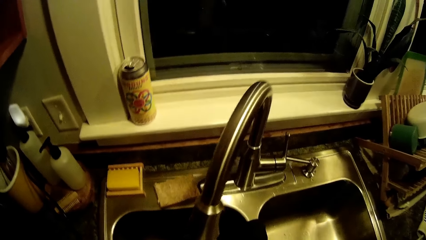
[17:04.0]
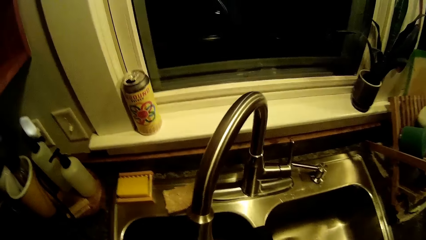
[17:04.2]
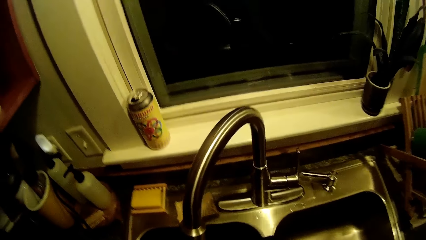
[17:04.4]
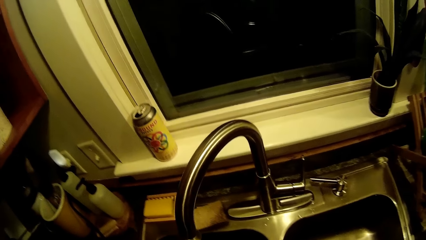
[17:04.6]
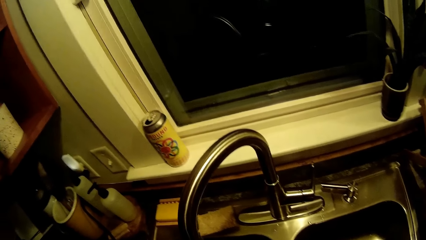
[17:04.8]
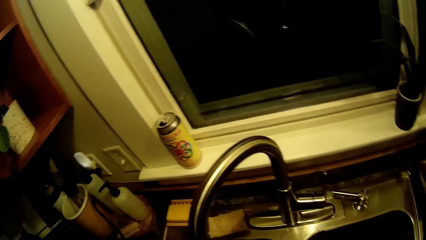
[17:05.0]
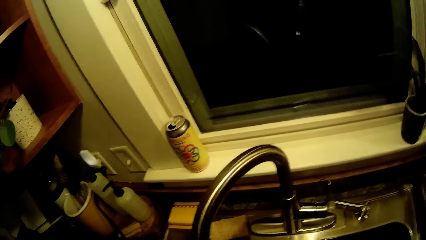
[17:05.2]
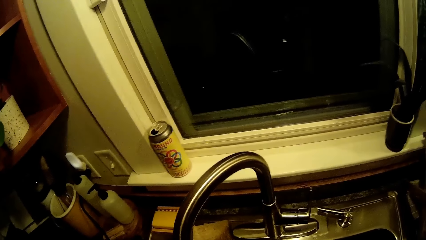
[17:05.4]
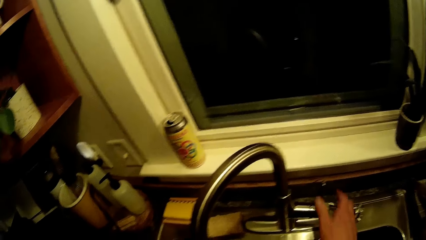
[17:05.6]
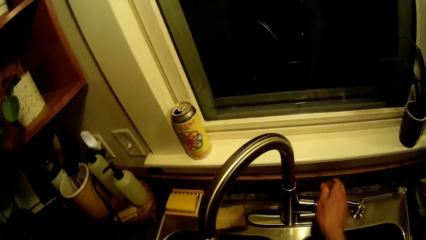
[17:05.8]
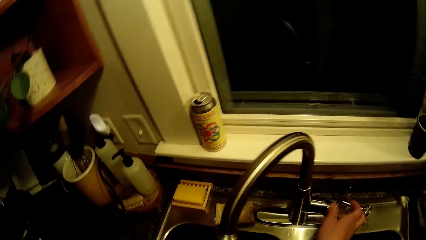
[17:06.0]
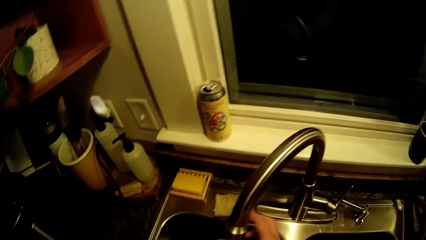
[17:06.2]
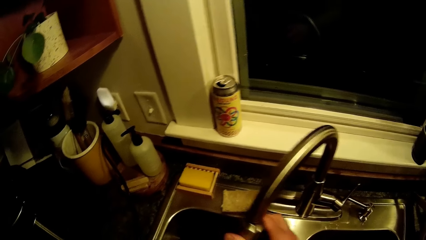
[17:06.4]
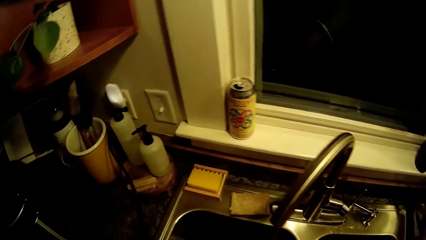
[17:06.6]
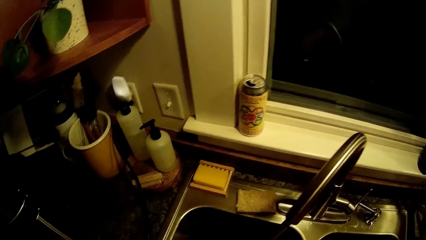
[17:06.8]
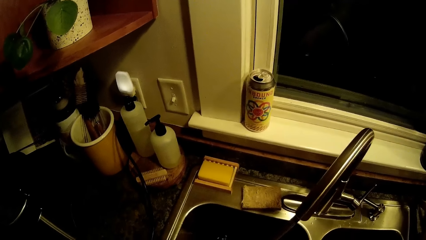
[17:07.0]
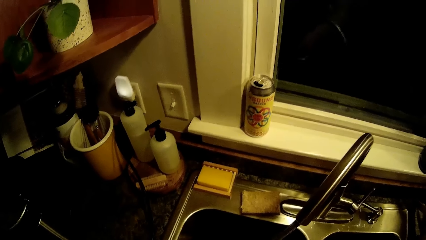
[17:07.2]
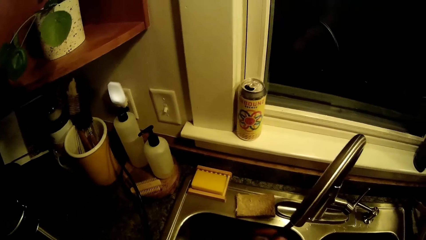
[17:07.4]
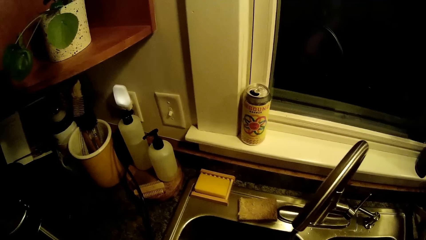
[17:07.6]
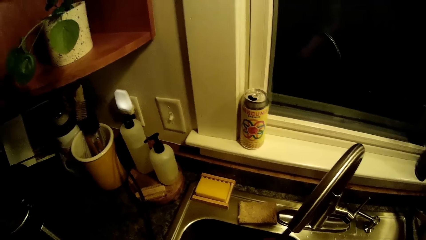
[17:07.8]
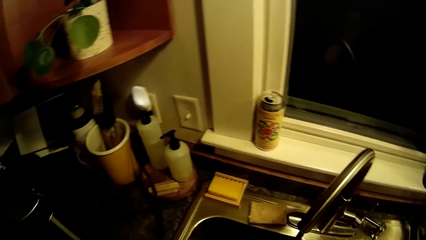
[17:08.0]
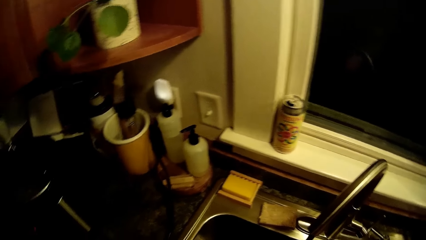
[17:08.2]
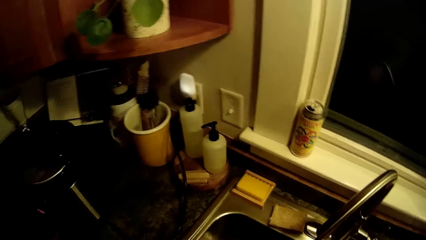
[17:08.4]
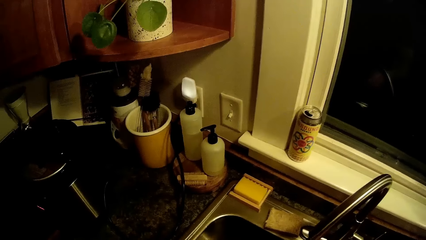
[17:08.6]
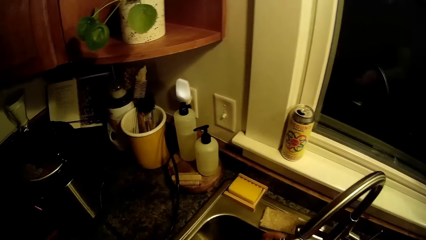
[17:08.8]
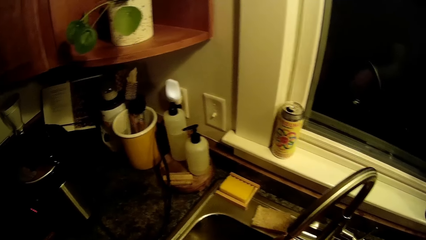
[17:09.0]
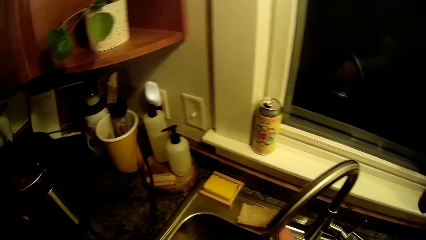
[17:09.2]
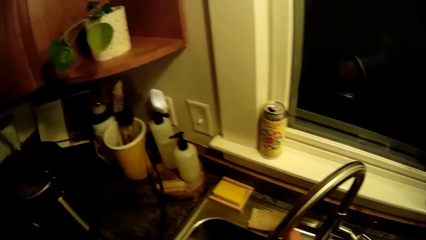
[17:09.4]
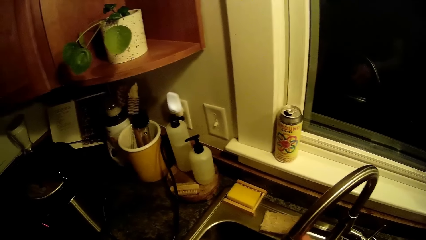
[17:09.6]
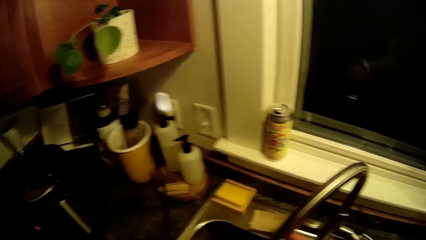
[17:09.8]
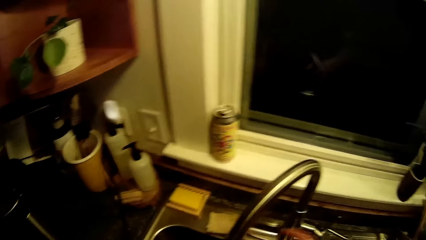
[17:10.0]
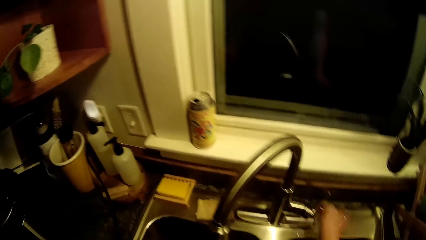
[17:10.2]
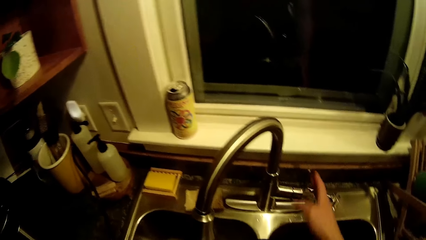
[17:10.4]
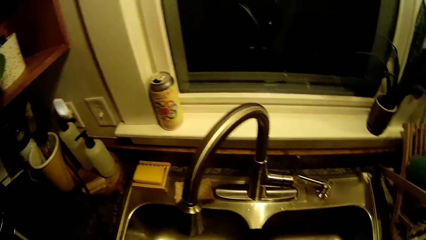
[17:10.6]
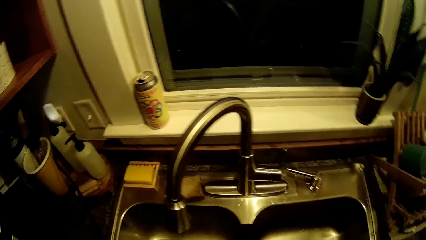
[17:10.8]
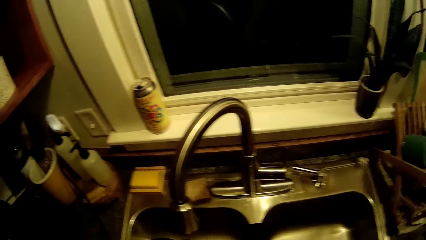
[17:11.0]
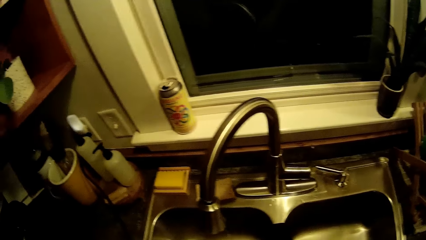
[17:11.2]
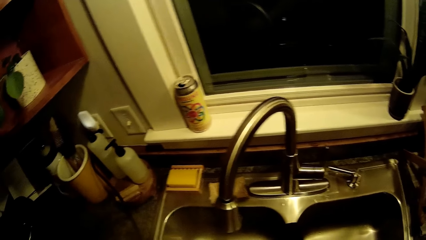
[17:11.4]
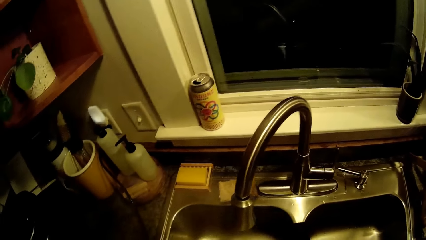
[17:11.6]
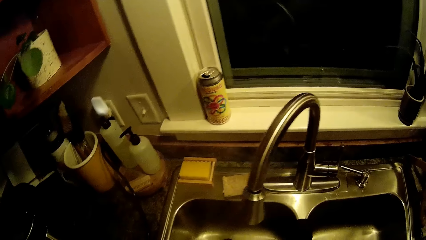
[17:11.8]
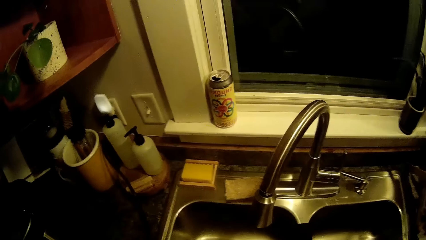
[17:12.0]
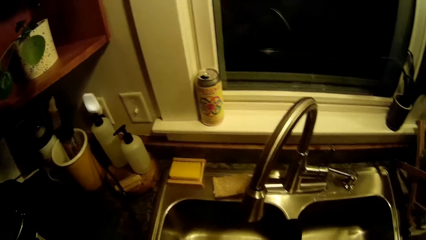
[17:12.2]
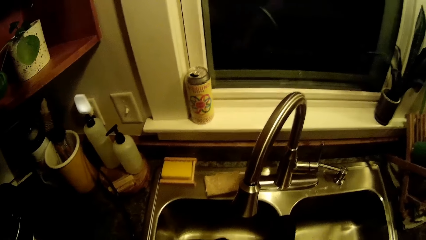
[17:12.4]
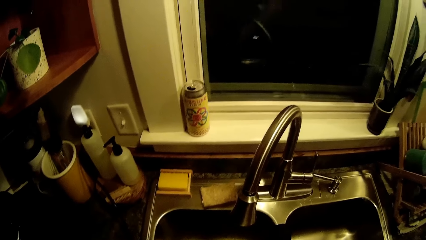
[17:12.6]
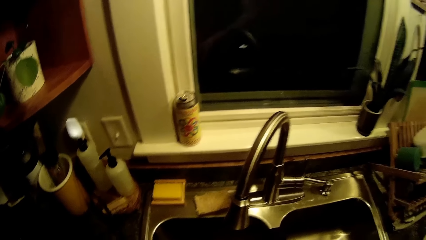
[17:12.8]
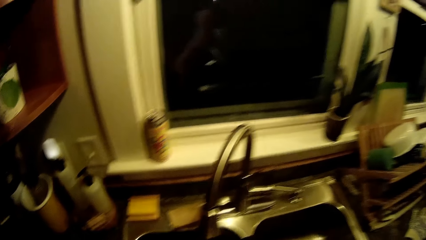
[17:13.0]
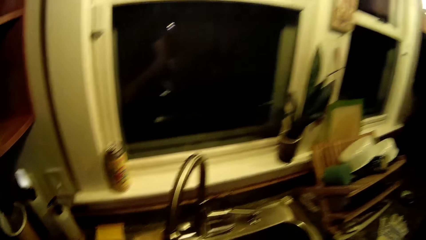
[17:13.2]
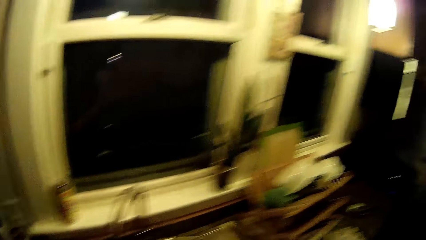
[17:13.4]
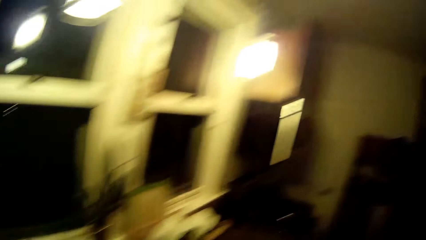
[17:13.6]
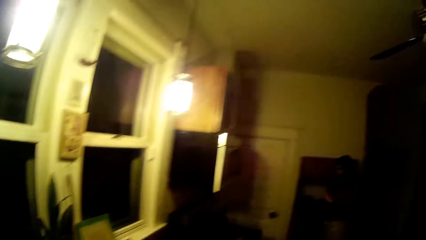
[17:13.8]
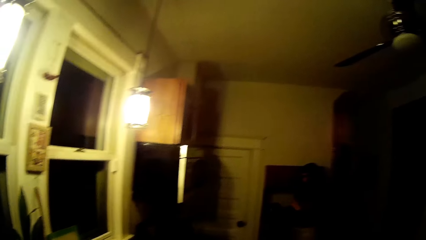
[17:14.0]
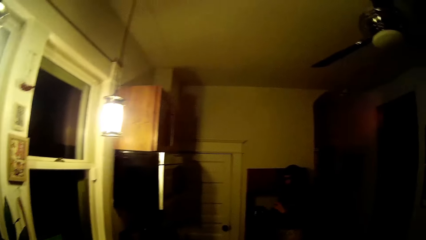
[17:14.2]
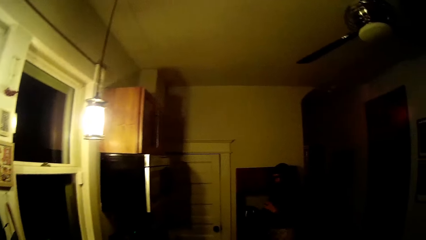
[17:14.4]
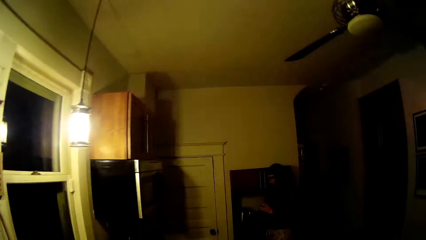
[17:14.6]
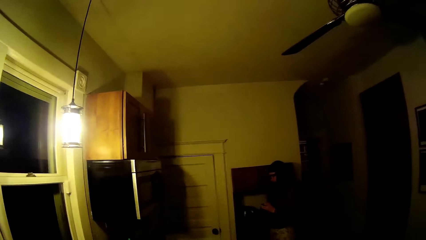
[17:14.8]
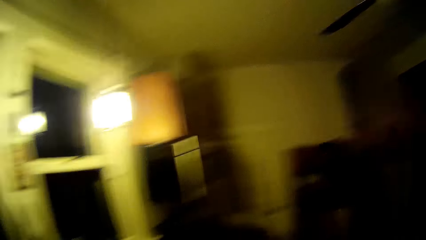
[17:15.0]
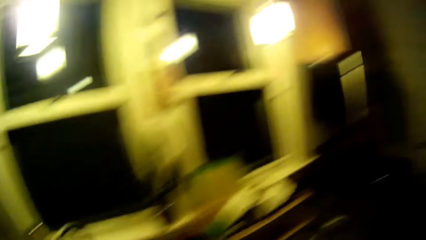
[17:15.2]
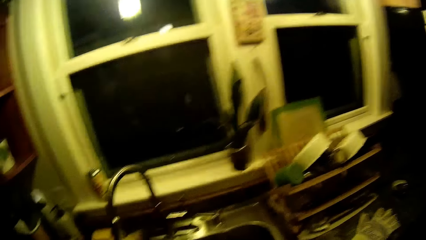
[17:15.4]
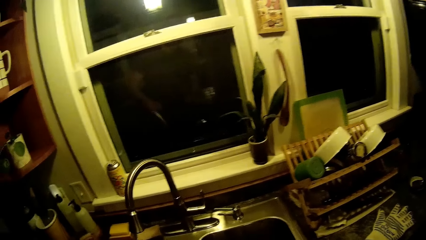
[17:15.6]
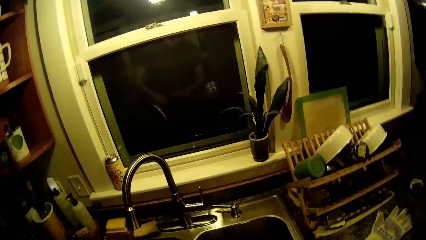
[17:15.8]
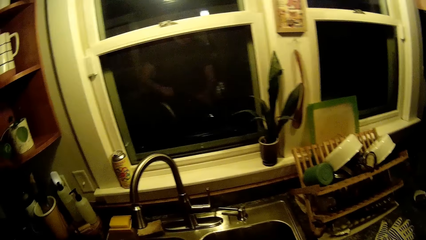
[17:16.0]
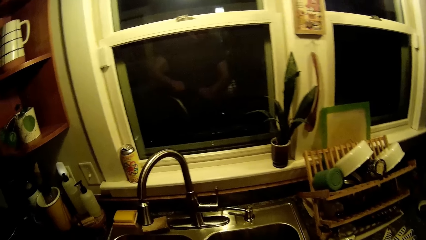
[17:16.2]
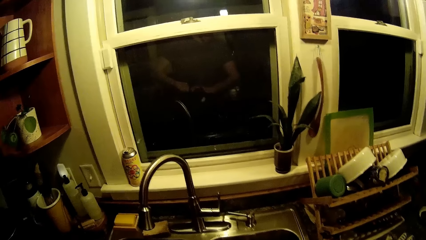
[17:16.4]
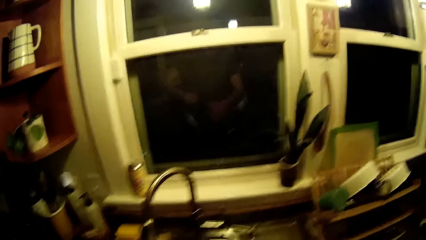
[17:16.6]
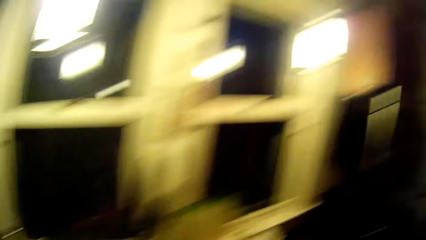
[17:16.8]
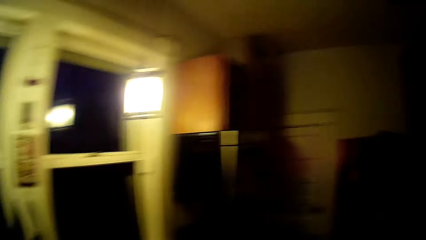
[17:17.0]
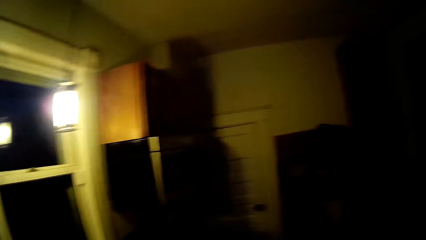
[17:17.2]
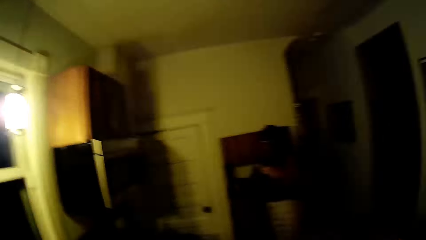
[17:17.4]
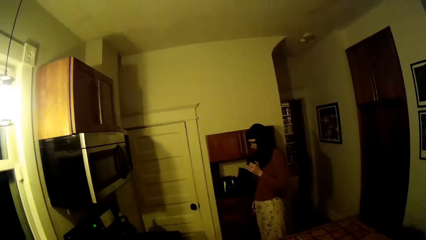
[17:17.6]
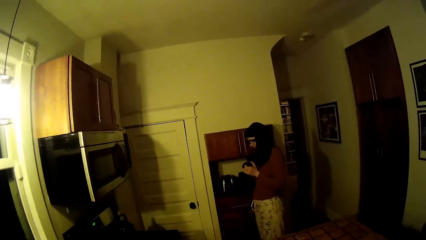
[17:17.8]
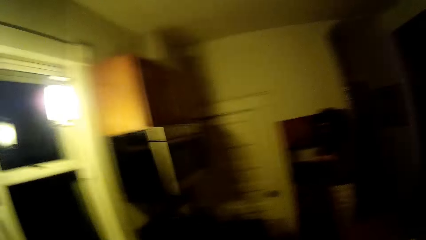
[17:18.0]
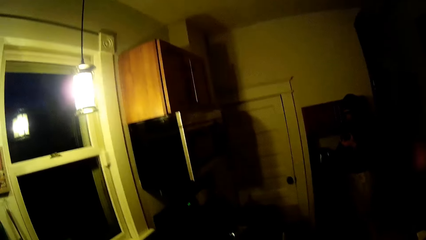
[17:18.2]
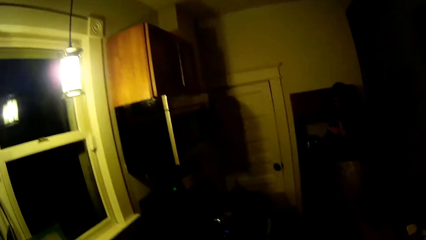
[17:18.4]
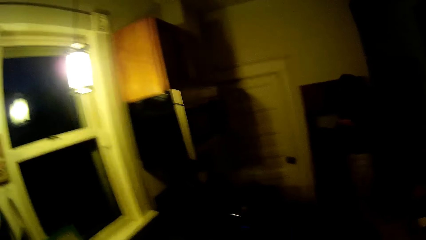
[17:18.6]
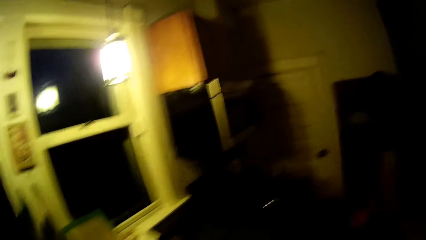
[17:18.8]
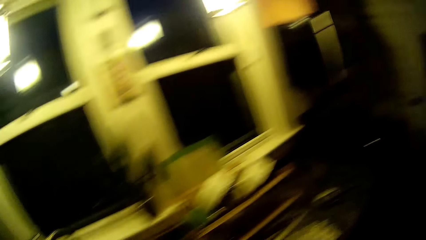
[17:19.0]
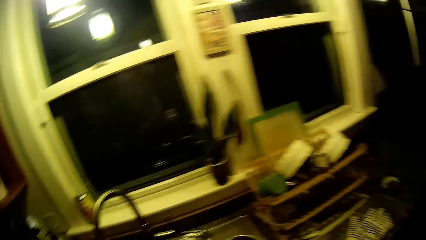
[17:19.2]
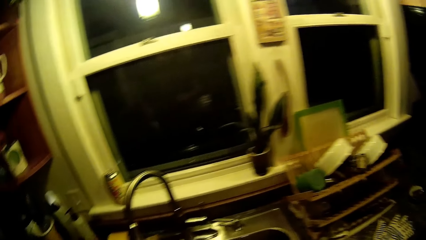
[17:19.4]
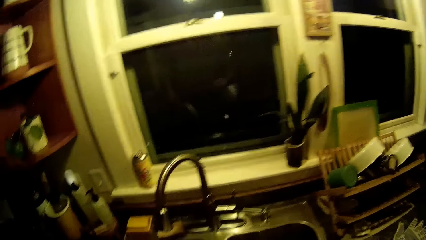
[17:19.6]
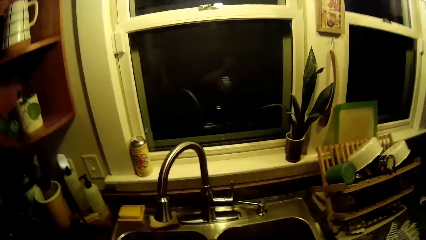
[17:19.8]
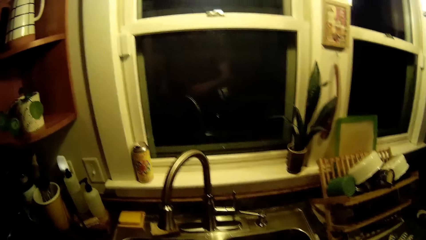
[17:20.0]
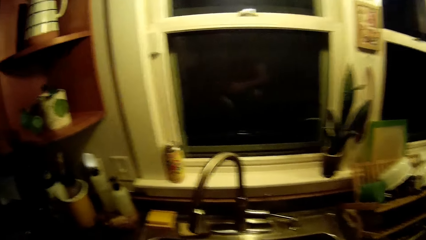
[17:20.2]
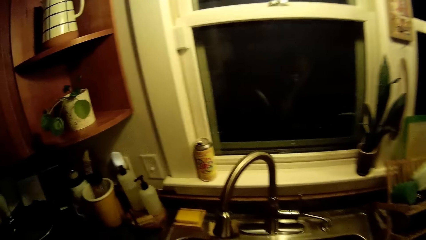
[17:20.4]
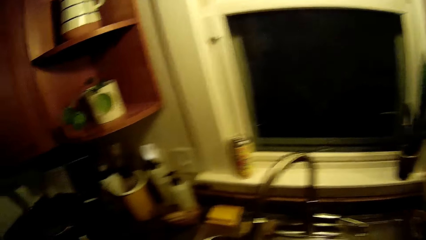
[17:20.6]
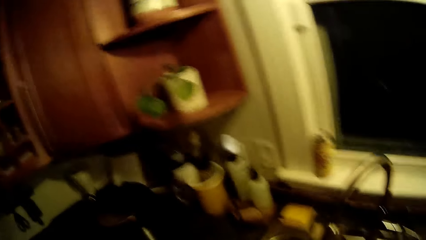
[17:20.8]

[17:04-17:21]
The camera wearer turns on the tap in the kitchen sink with his right hand. He turns off the tap in the kitchen sink with his right hand. He converses with a woman. He walks around the kitchen. The woman looks at the utensils. The camera wearer washes the utensils and walks around the kitchen. The woman holds a pot with both hands. She looks at the utensils.
